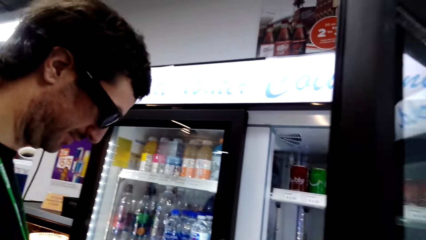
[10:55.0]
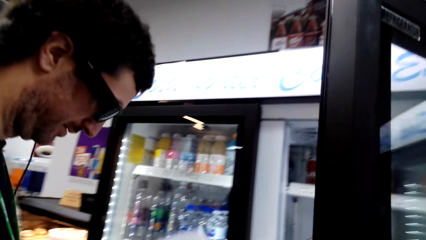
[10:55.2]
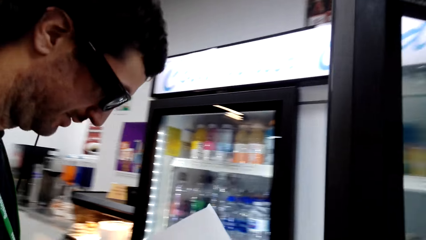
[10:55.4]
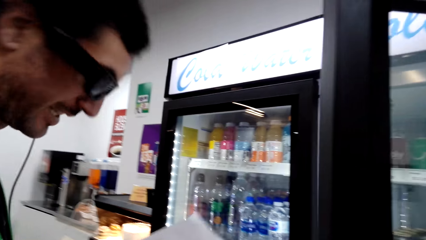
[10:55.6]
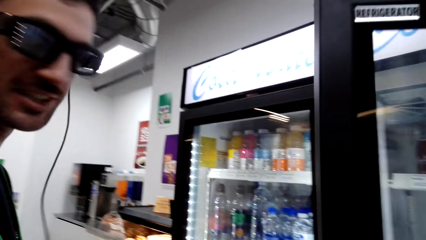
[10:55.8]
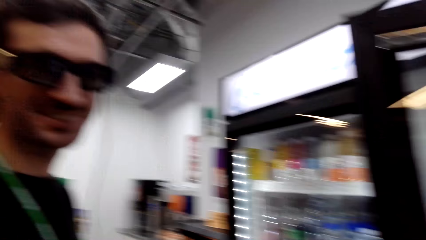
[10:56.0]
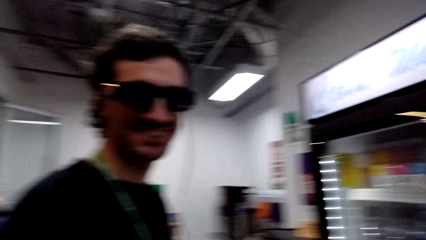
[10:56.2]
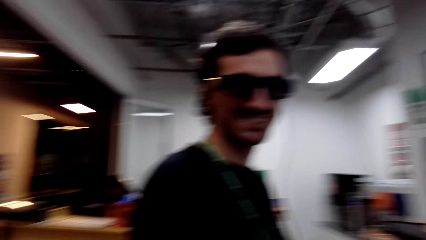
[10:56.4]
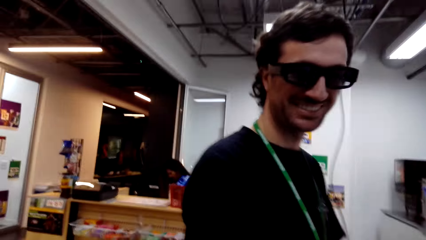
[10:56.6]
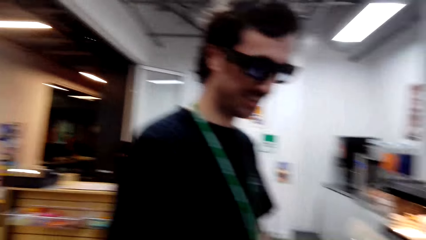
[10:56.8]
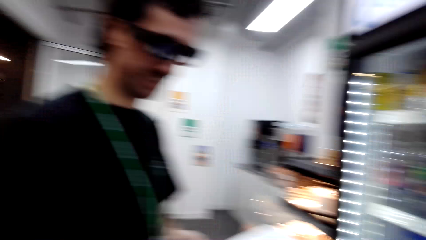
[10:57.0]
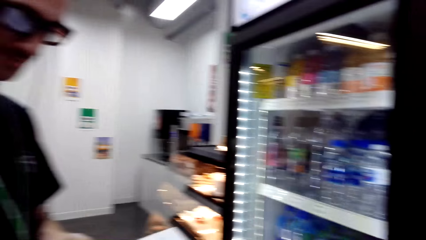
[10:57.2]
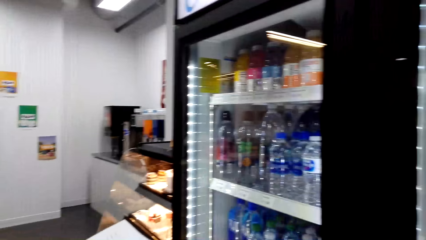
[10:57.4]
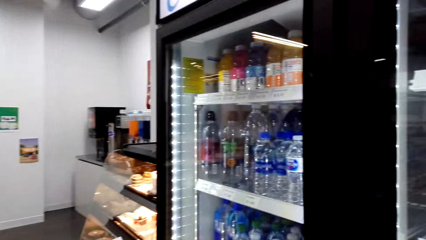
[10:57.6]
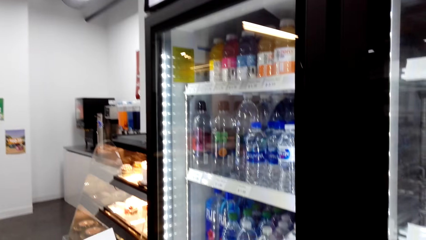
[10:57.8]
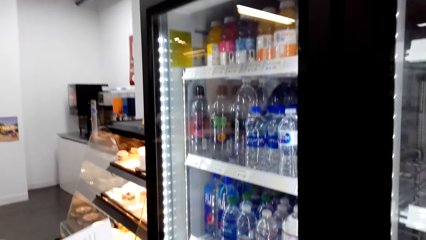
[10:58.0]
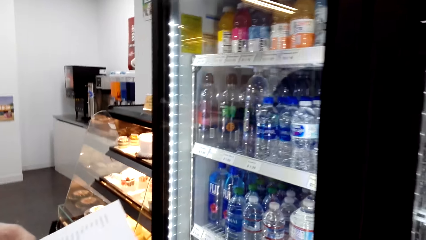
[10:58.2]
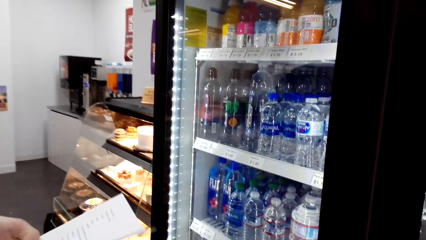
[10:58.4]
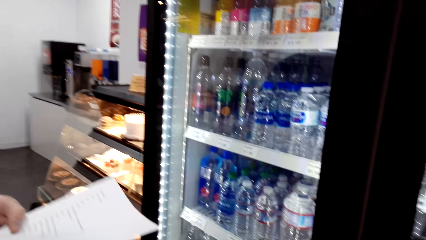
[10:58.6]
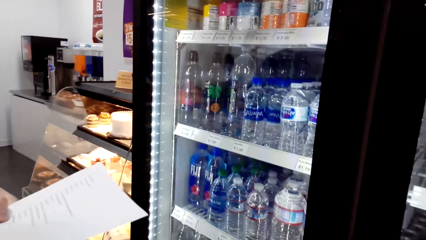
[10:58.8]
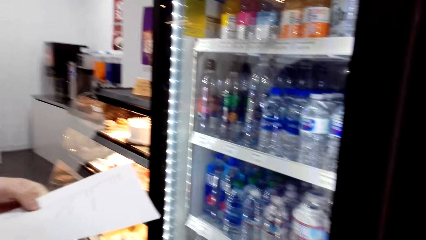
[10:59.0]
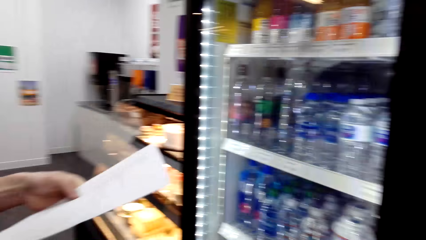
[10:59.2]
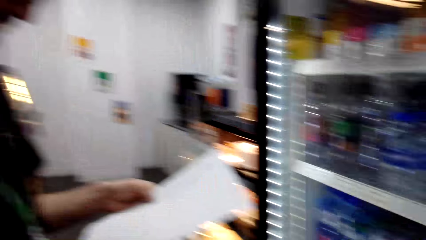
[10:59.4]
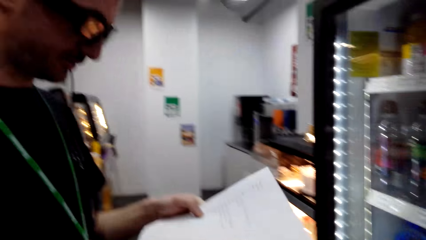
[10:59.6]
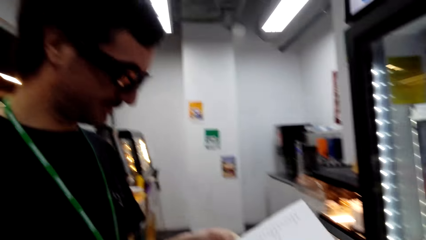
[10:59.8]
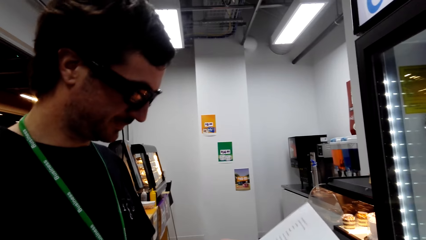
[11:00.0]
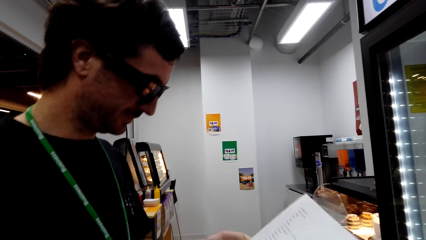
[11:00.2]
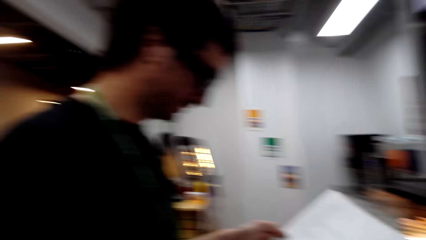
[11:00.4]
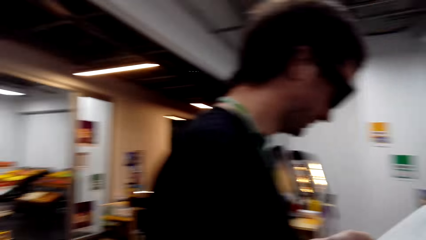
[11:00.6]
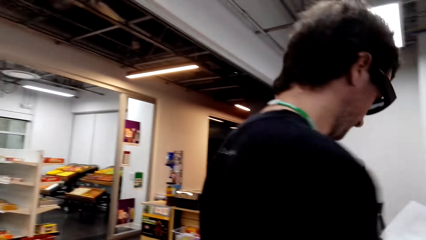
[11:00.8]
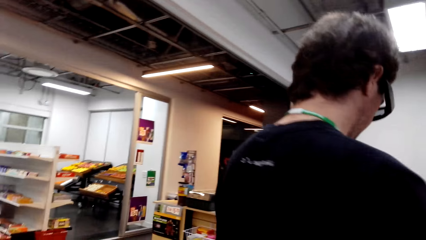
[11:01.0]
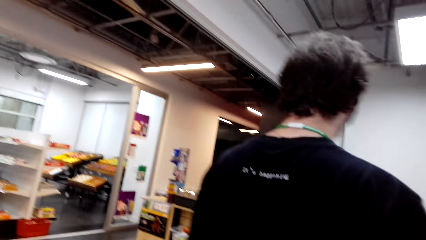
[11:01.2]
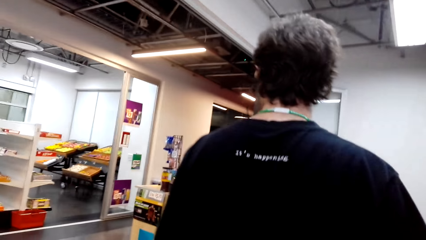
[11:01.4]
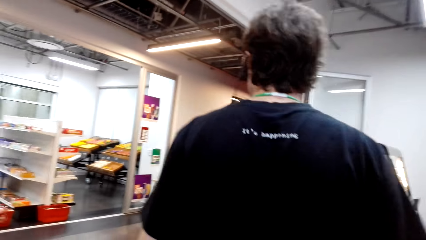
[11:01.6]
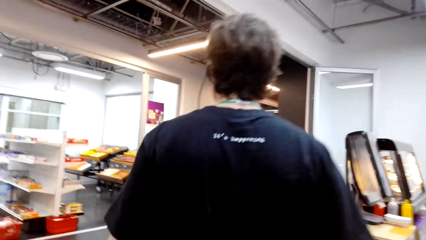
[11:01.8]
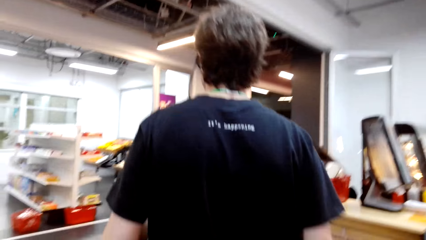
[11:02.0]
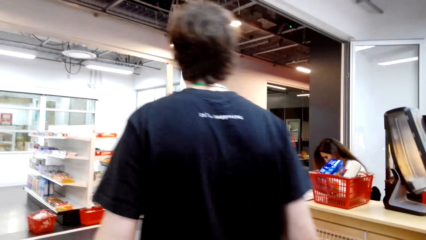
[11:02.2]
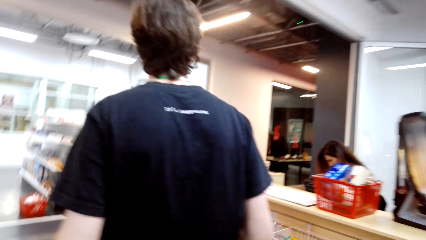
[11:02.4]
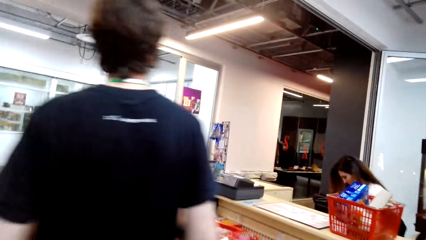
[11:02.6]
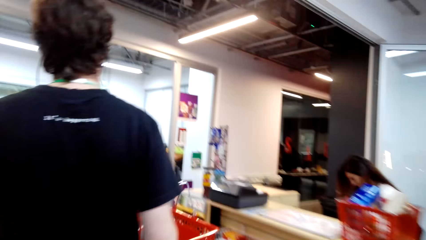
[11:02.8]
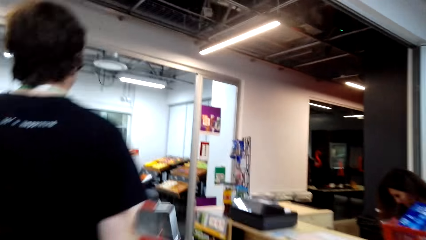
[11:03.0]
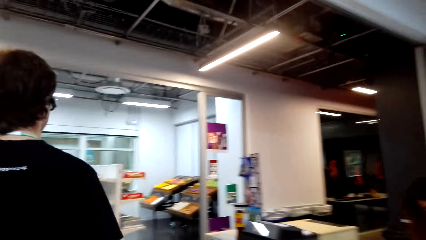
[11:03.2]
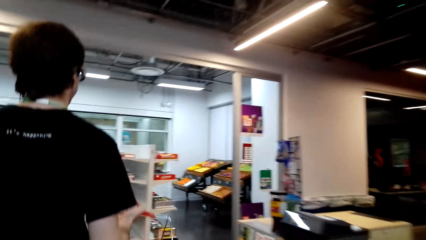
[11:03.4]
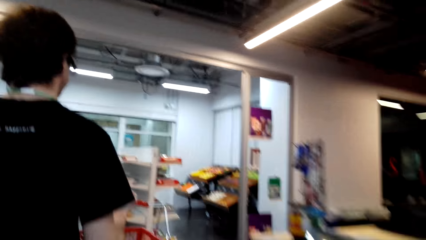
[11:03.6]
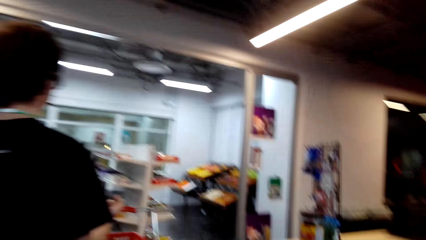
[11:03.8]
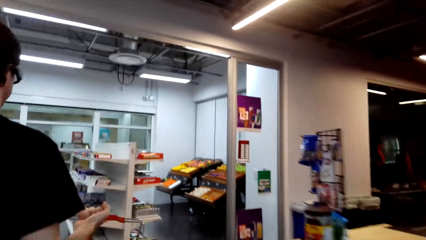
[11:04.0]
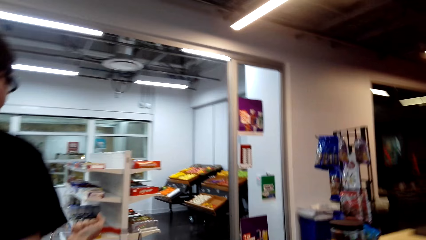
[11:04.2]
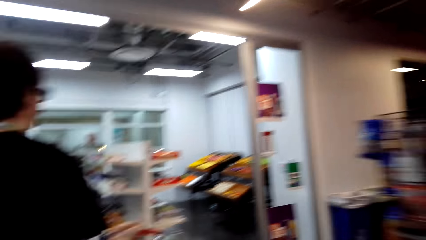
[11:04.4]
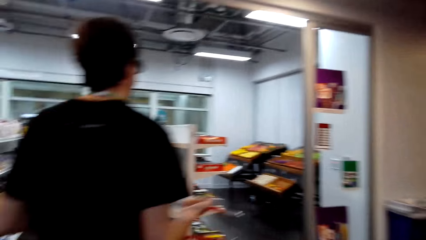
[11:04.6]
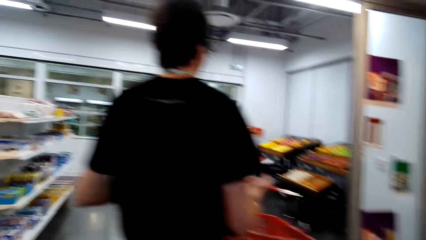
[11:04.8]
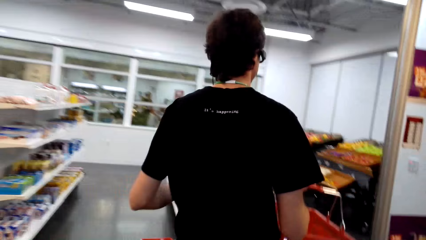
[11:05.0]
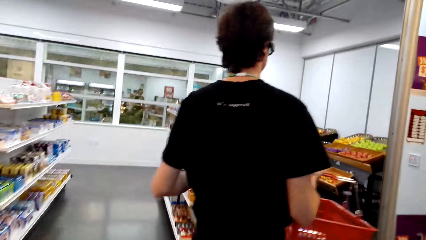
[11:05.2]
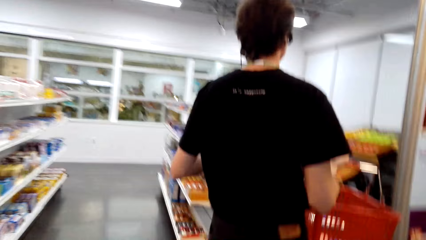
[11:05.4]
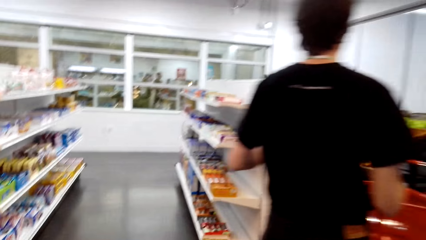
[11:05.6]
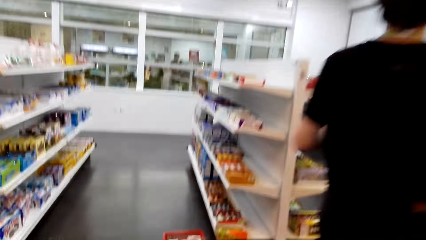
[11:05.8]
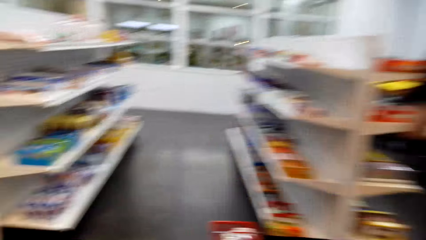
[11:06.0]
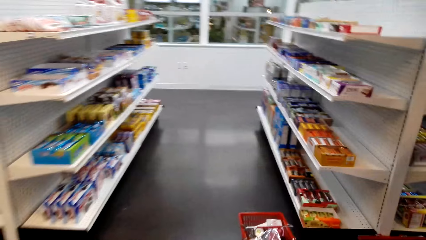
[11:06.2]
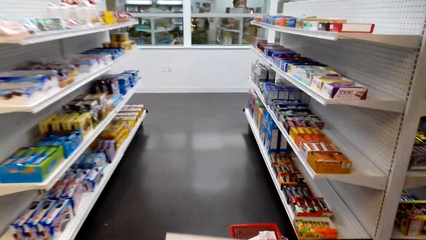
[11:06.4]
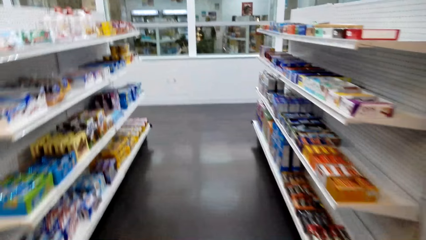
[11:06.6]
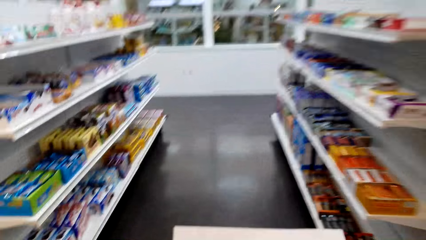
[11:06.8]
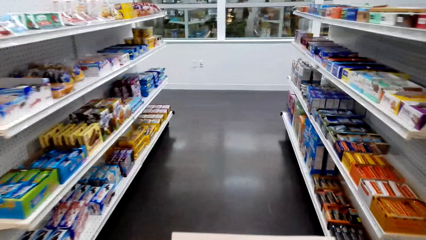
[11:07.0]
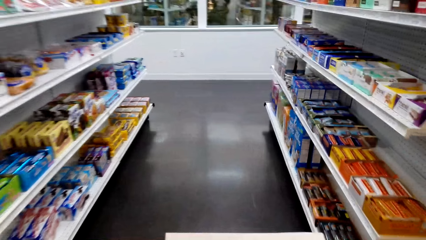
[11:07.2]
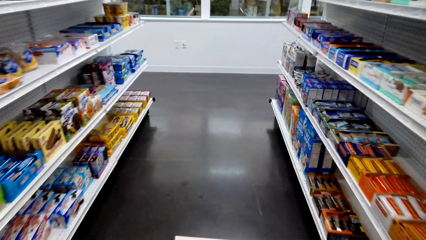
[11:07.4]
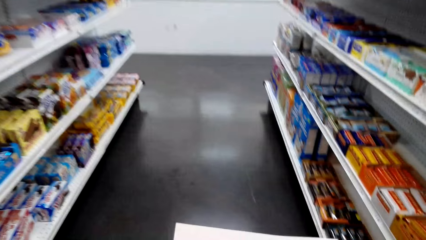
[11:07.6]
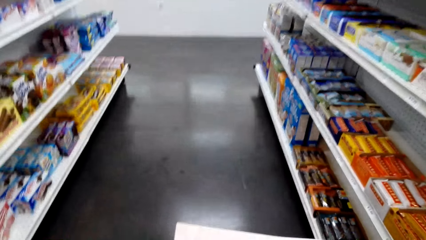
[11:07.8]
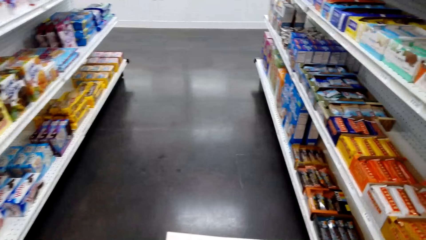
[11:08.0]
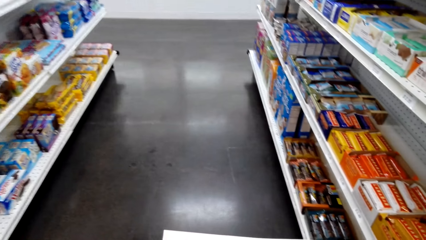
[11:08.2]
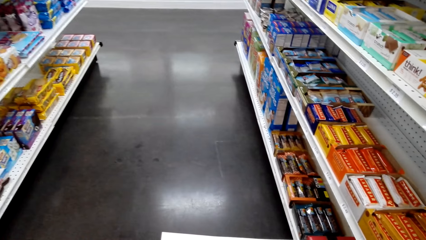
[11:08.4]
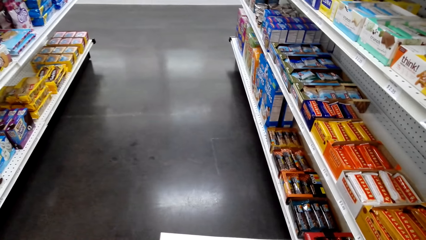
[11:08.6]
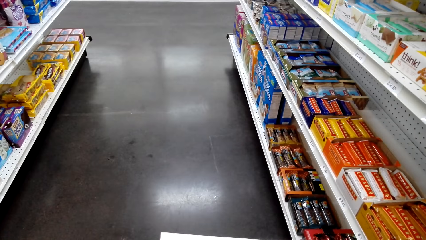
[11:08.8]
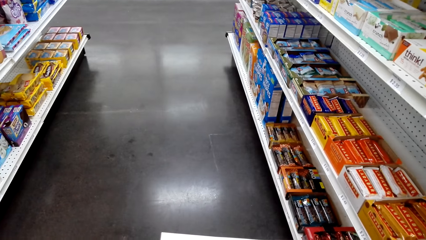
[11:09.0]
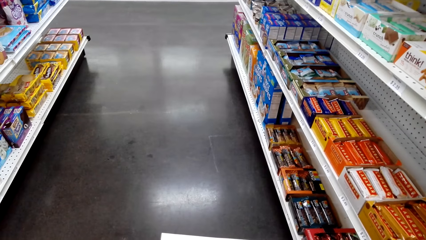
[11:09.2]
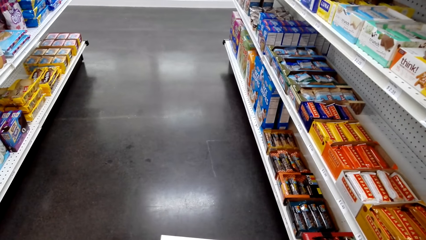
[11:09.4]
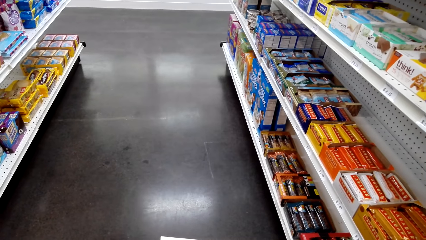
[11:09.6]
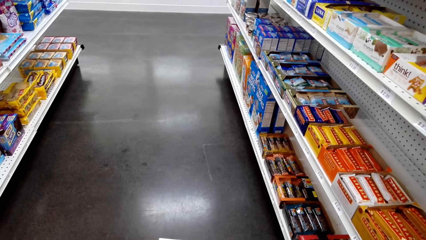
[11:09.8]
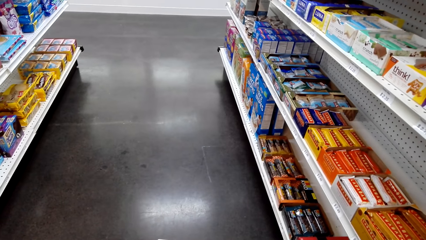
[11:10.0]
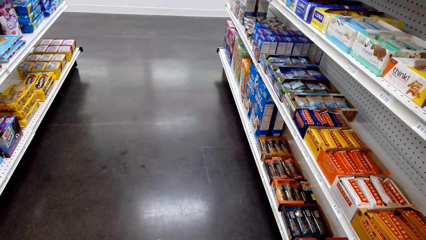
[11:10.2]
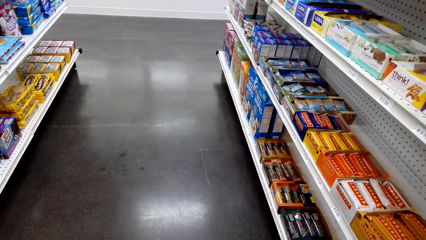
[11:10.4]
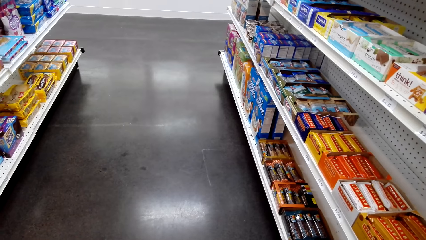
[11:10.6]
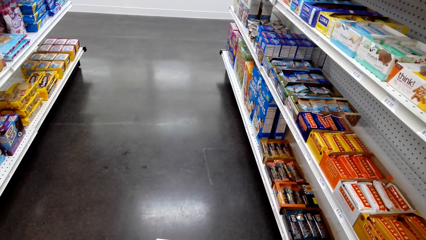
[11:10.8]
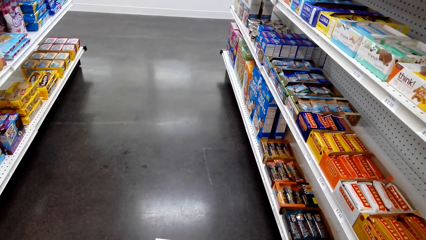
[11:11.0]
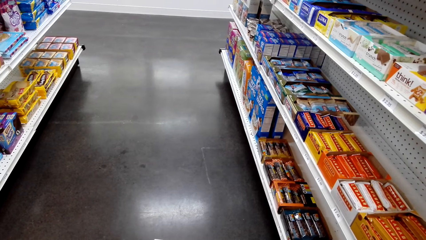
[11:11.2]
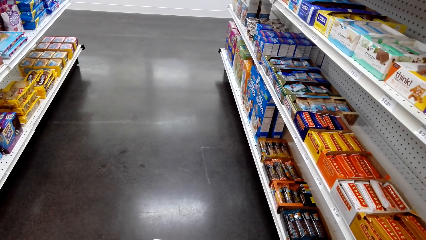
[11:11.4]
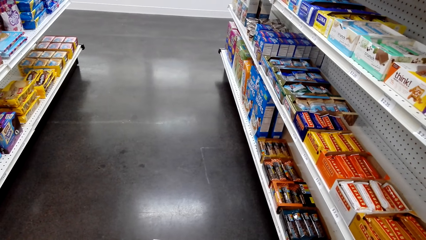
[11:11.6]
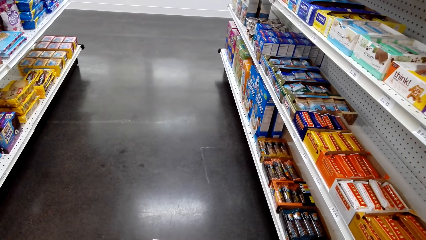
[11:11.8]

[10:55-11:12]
The camera wearer interacts with a man. They close the fridge. They look around a supermarket. The man reads the shopping list. The man interacts with the camera wearer. The man walks around the supermarket. The camera wearer walks around the supermarket. They look around the supermarket.
